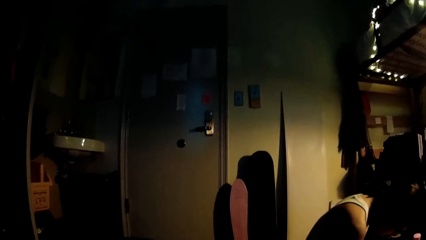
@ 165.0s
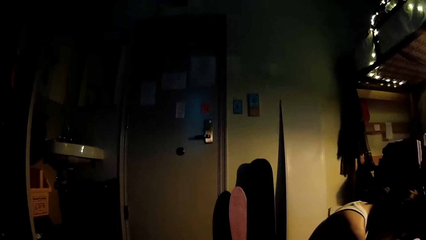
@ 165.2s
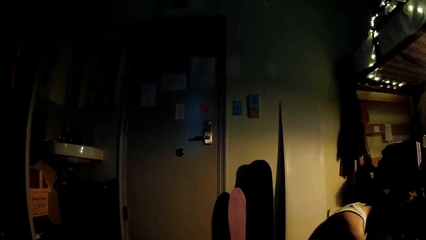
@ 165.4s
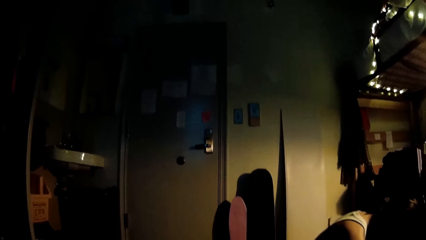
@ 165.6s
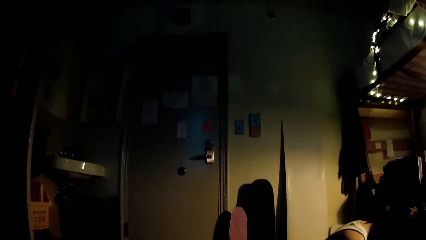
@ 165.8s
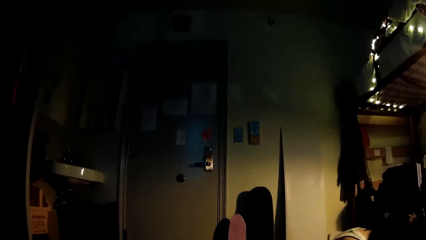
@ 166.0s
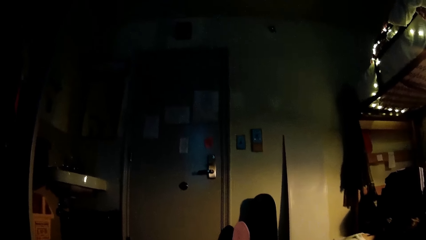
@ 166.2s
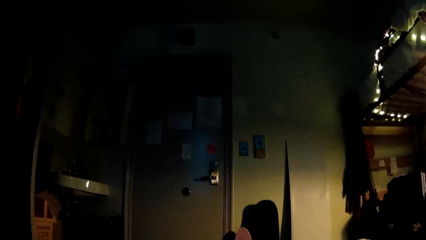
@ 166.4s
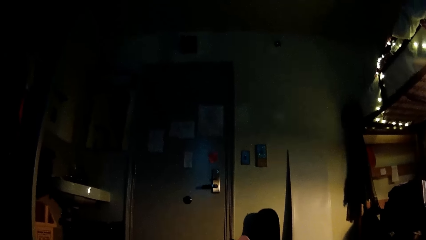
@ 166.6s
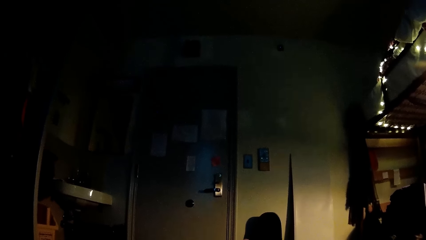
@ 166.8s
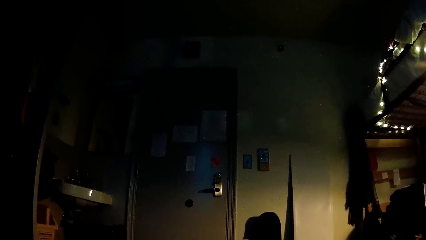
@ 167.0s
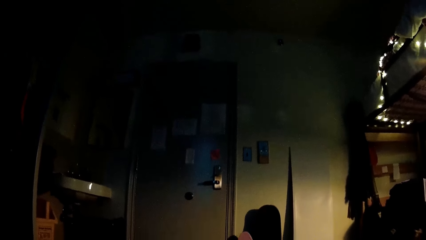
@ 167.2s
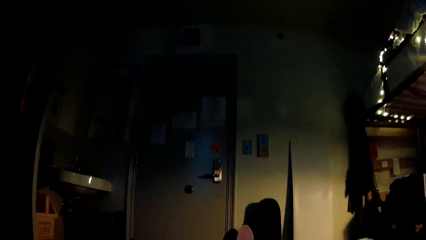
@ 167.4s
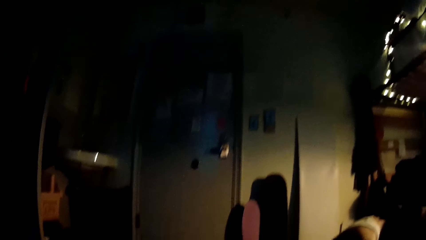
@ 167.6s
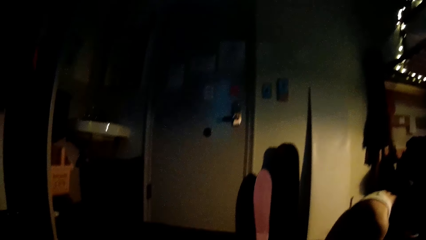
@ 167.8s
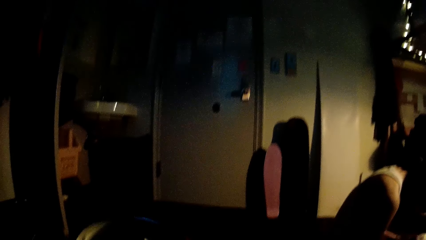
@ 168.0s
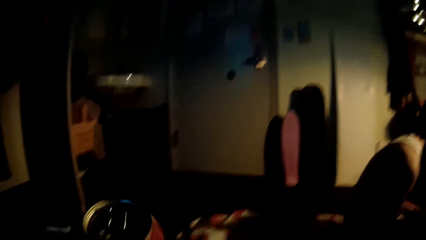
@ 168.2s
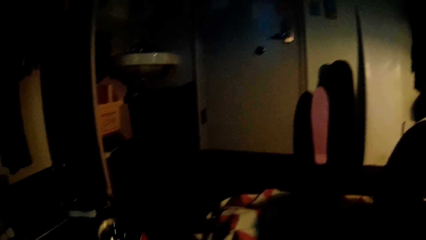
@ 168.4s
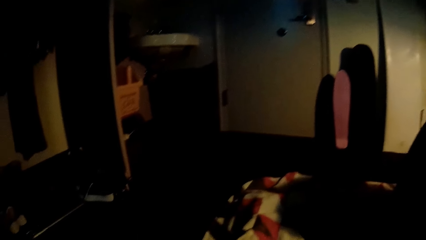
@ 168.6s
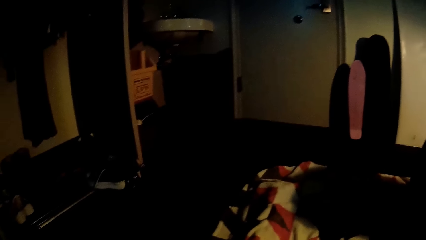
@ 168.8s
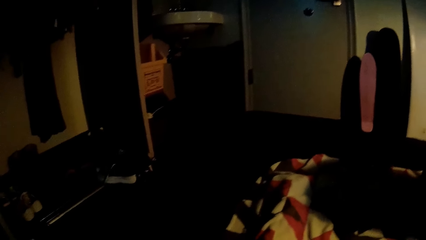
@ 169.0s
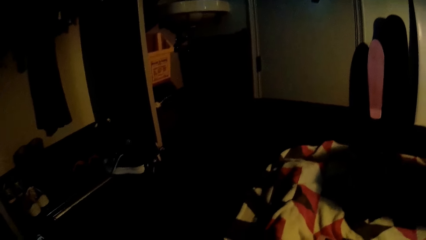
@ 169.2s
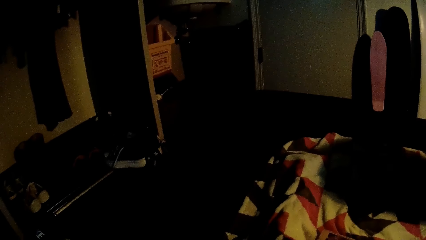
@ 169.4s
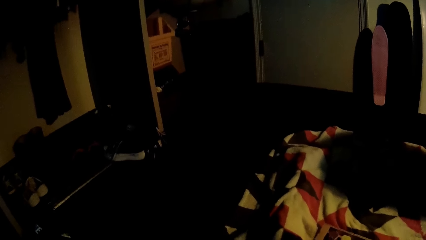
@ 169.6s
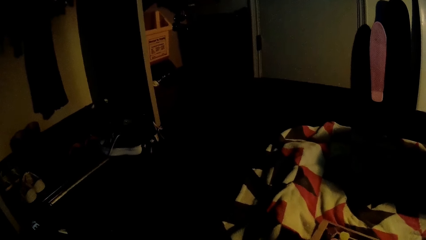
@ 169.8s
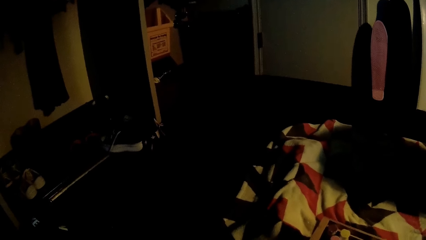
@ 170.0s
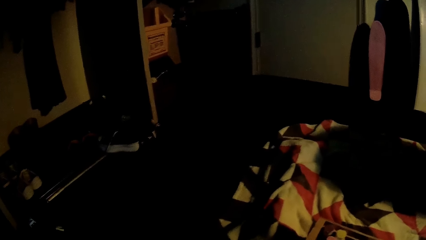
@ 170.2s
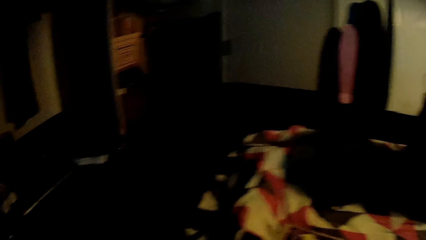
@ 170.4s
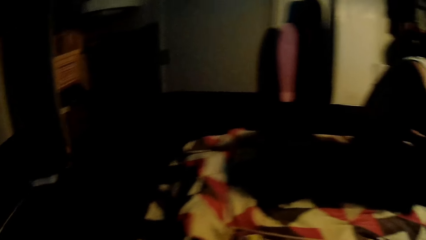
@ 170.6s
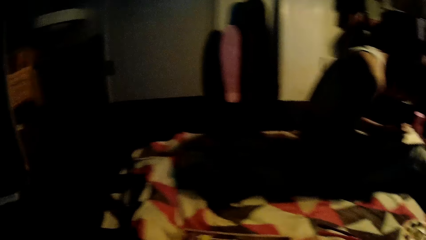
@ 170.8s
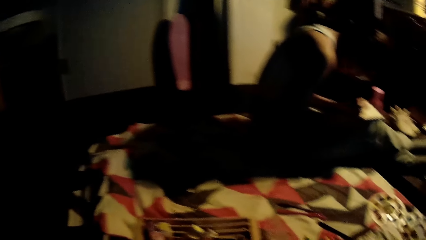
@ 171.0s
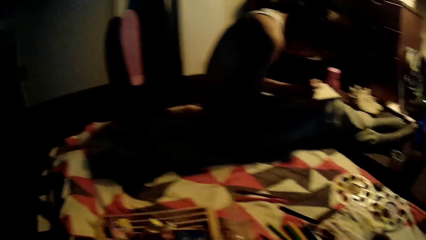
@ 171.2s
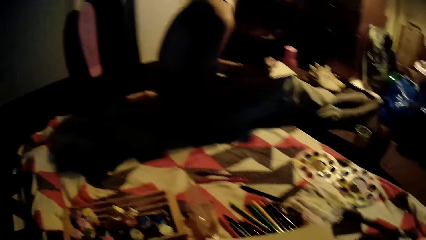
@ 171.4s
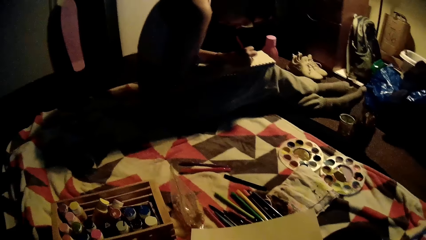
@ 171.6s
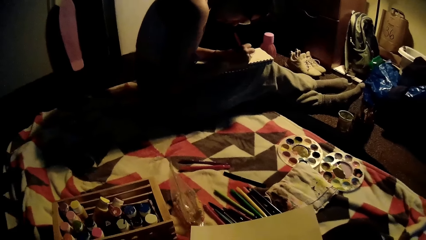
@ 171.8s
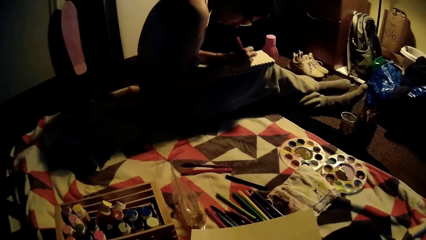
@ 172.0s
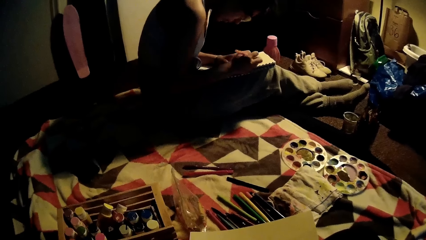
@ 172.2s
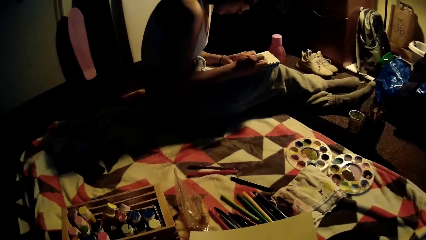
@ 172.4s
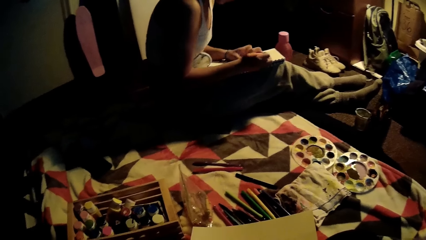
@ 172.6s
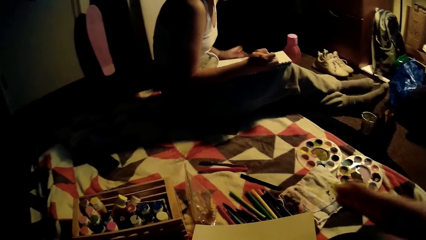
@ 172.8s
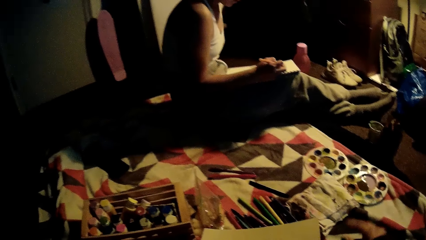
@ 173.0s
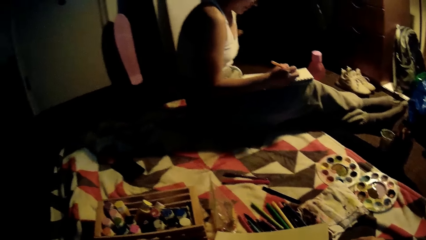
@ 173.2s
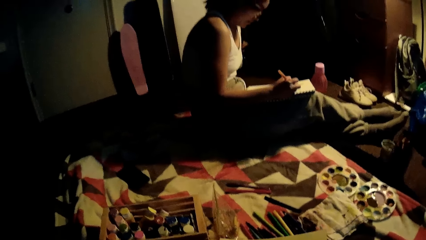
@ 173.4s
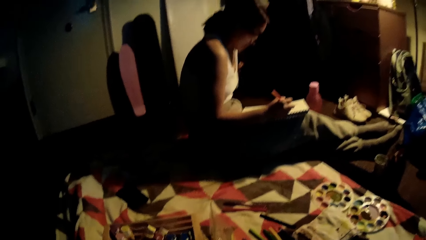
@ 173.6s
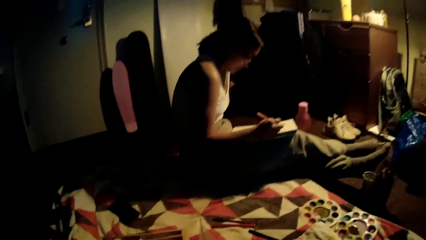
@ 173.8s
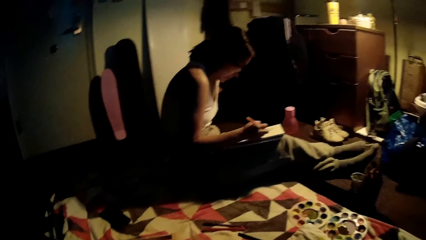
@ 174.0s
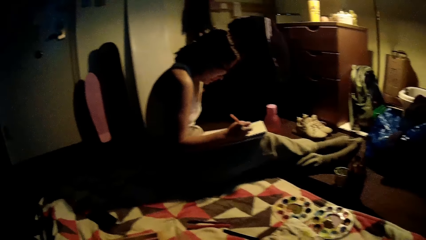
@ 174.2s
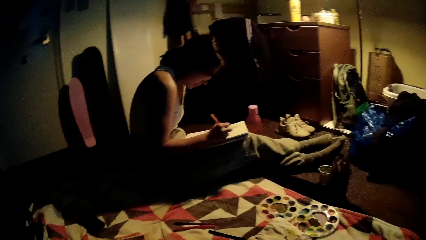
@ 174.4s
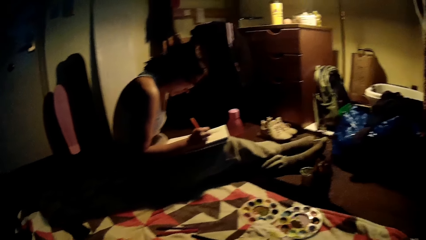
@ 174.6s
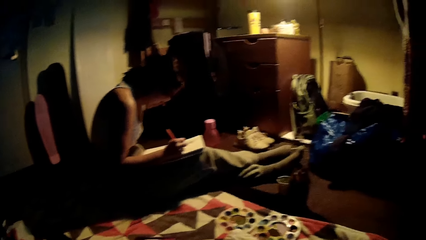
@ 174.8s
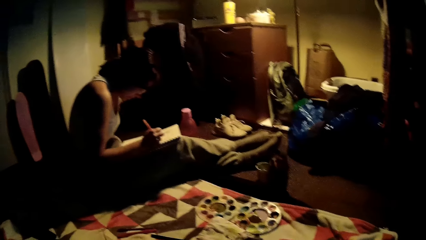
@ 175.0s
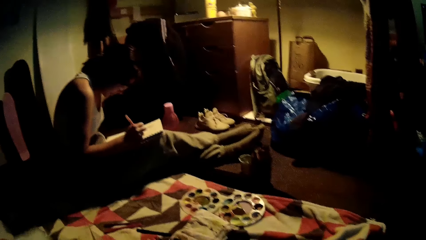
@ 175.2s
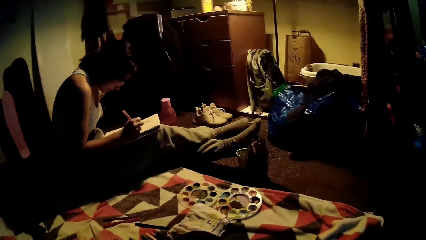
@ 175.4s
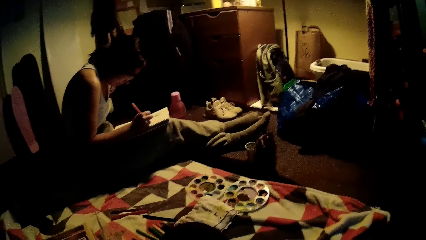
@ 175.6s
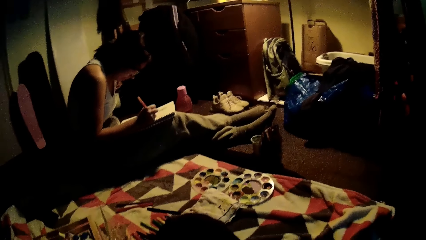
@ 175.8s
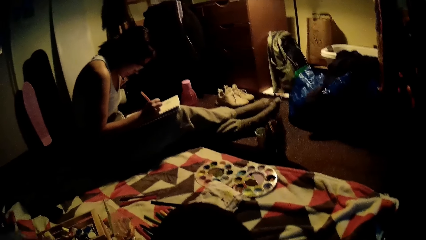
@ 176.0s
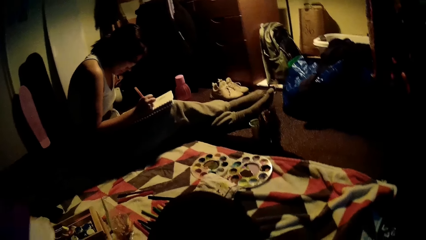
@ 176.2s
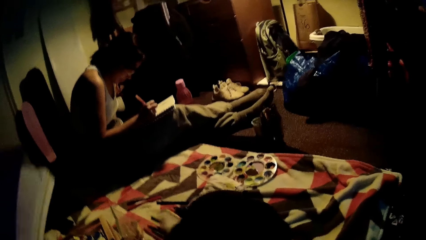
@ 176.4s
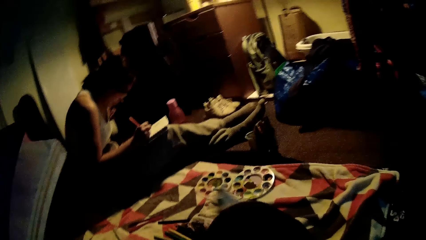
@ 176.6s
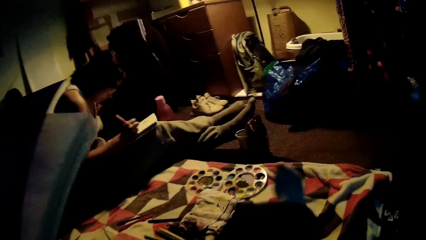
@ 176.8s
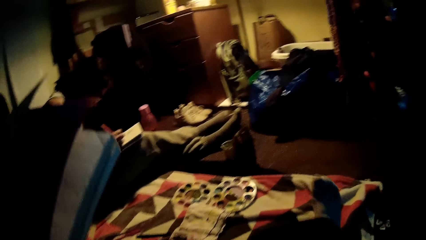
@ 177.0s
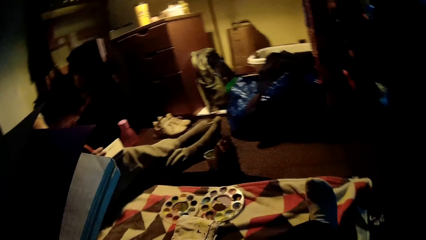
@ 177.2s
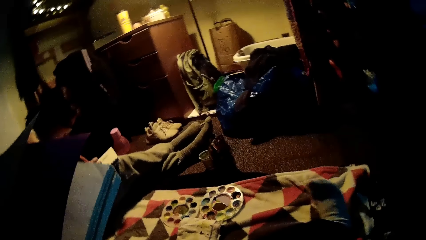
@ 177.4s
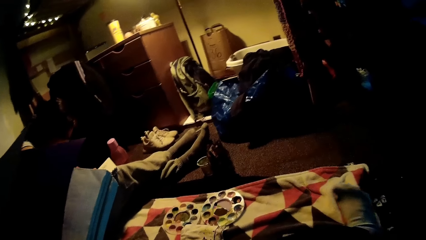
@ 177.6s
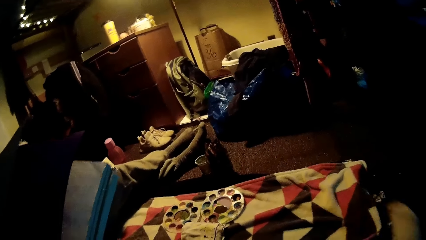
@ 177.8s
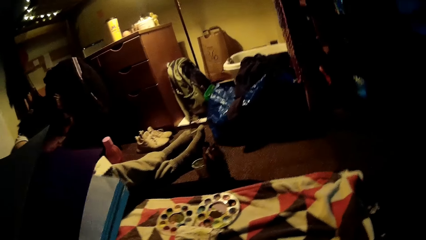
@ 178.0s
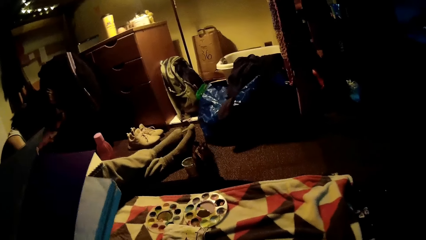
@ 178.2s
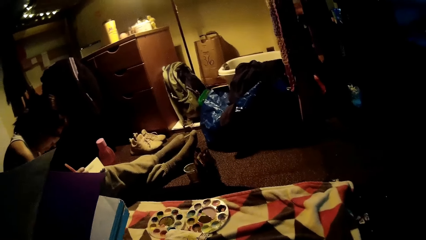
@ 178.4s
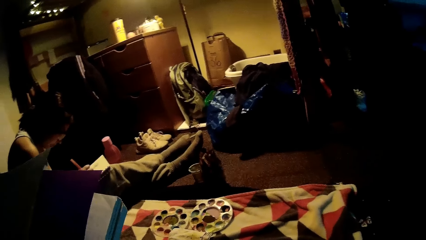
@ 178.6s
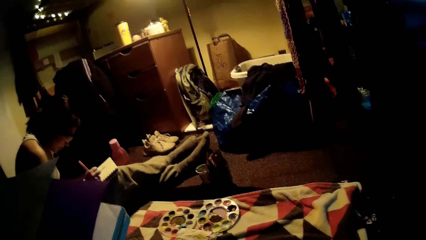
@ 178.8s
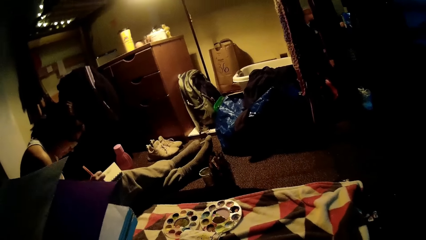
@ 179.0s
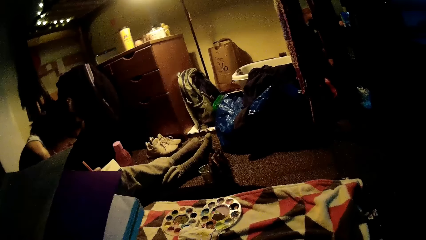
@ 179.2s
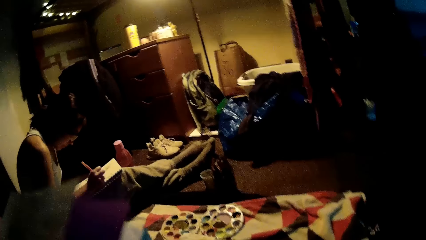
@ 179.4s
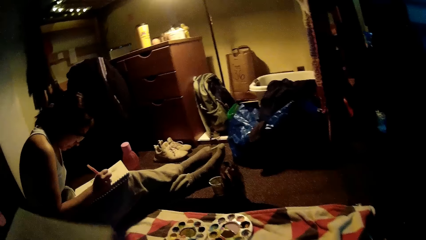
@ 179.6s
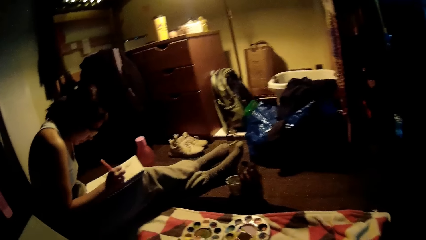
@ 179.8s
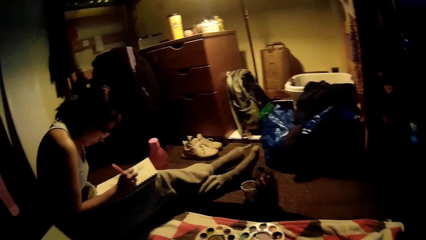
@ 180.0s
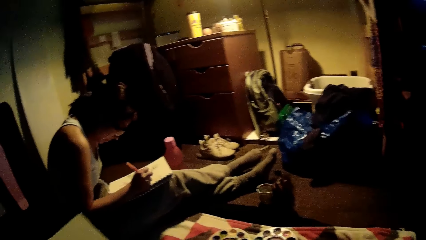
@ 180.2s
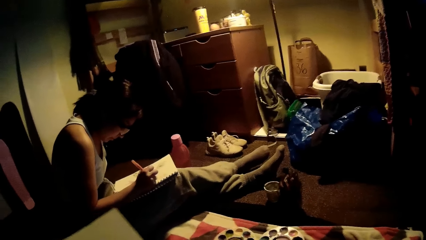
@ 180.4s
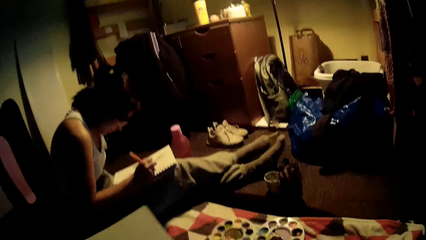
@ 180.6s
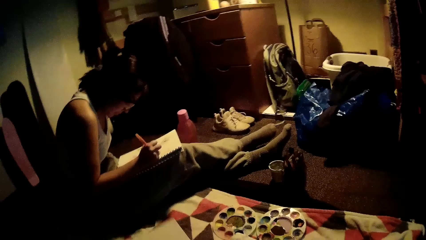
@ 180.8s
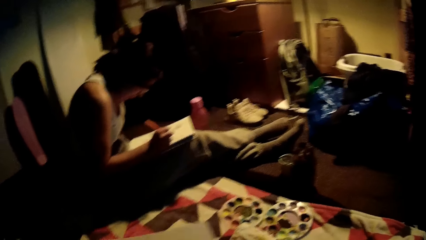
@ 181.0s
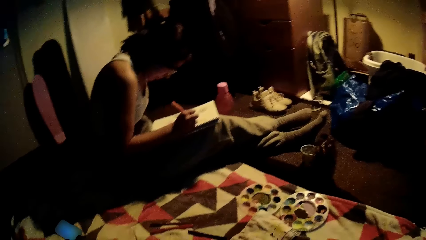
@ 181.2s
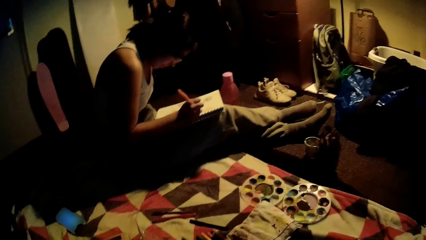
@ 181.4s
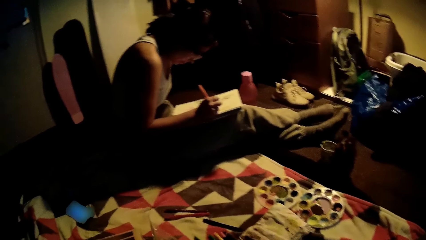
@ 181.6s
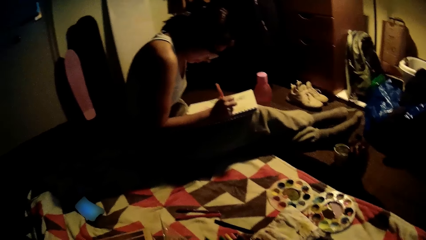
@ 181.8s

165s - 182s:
The camera wearer puts the tin aside. They look around. They pick up the book. They stretch the leg.
